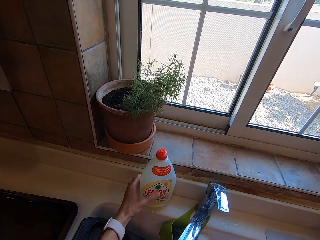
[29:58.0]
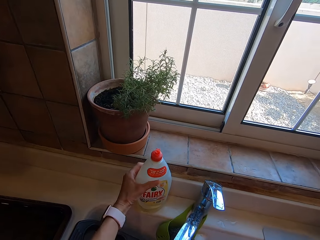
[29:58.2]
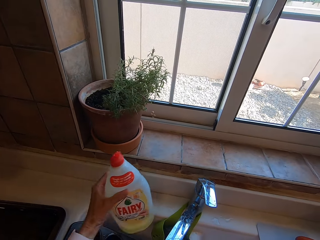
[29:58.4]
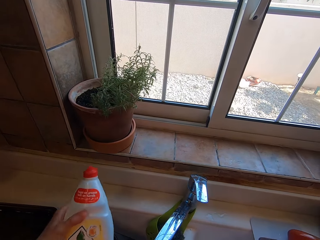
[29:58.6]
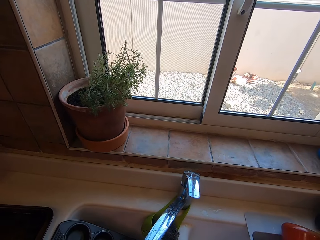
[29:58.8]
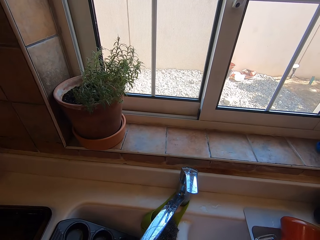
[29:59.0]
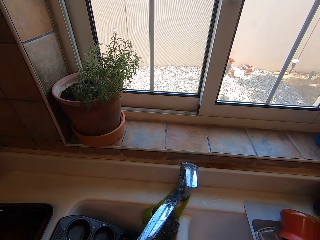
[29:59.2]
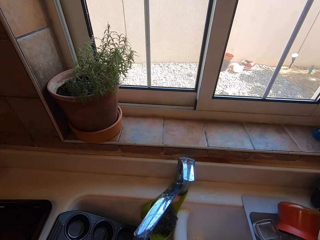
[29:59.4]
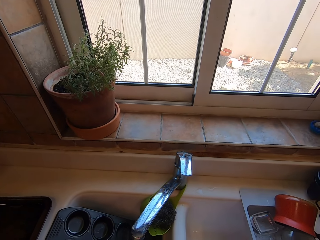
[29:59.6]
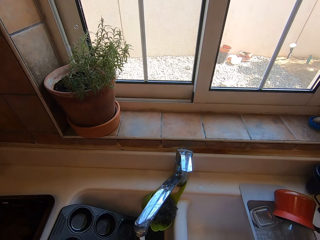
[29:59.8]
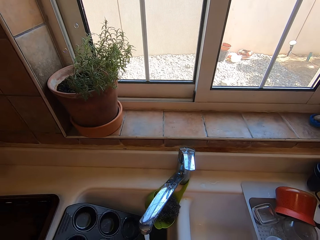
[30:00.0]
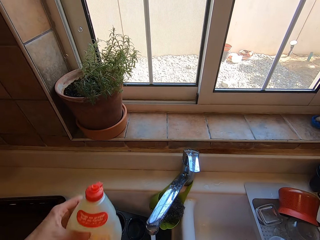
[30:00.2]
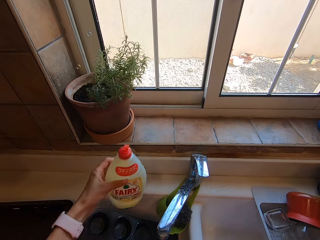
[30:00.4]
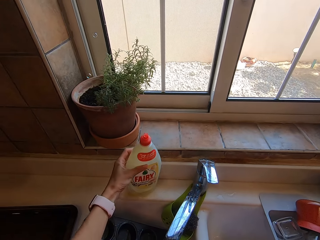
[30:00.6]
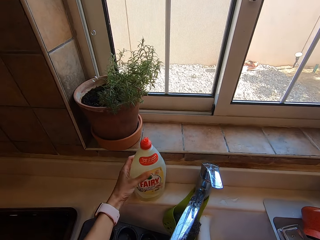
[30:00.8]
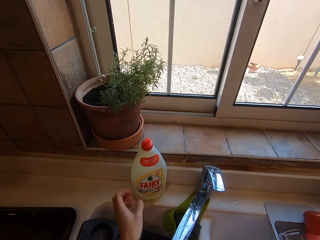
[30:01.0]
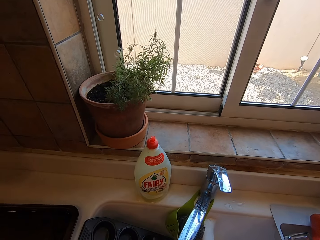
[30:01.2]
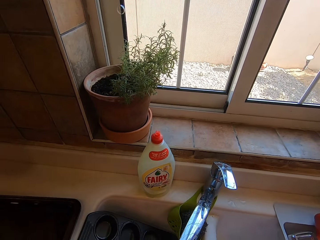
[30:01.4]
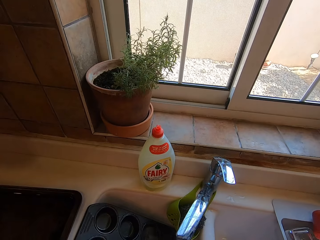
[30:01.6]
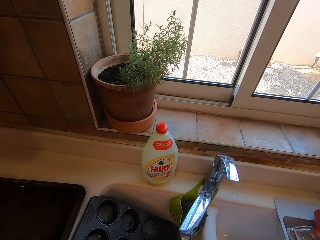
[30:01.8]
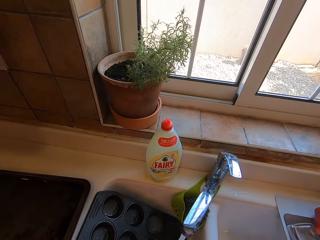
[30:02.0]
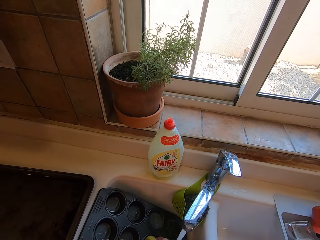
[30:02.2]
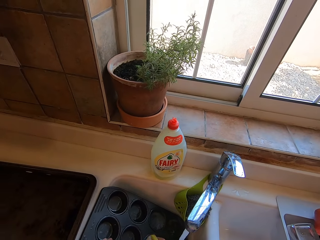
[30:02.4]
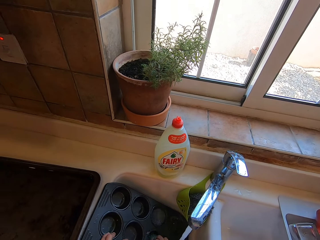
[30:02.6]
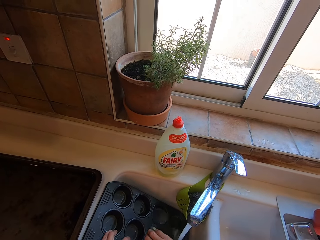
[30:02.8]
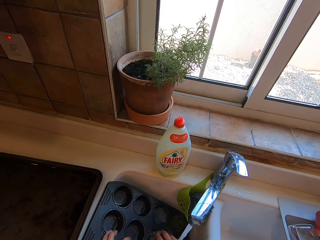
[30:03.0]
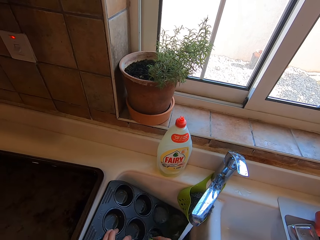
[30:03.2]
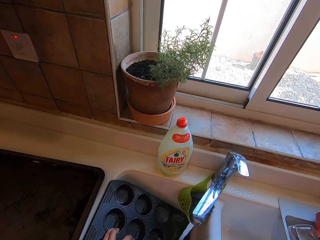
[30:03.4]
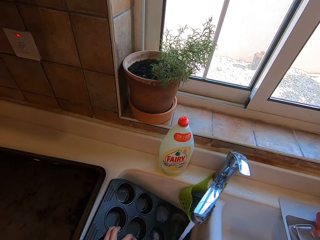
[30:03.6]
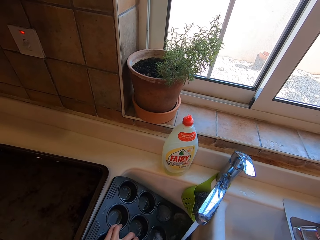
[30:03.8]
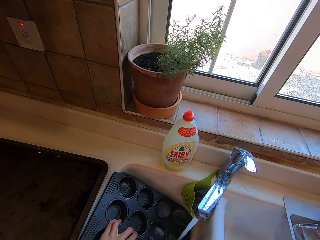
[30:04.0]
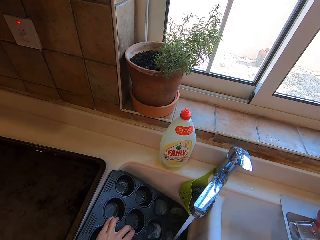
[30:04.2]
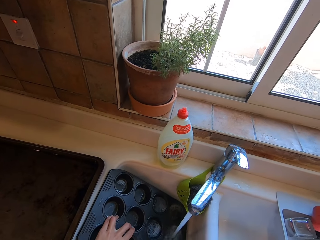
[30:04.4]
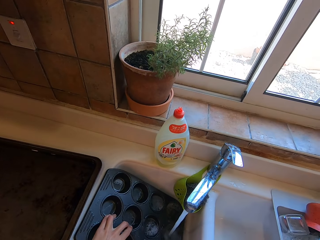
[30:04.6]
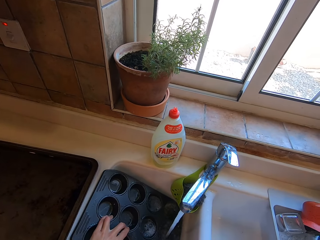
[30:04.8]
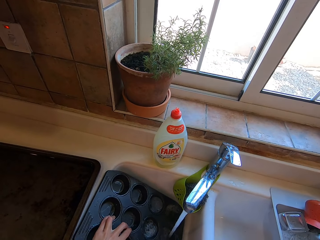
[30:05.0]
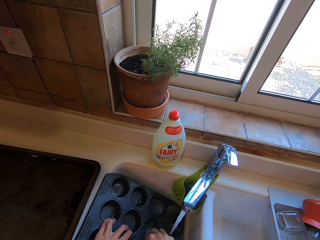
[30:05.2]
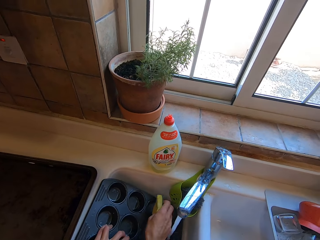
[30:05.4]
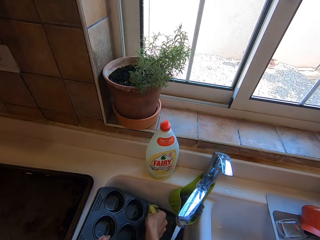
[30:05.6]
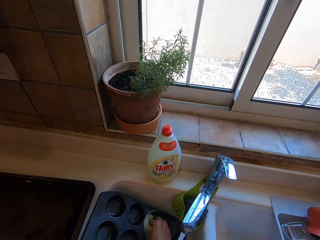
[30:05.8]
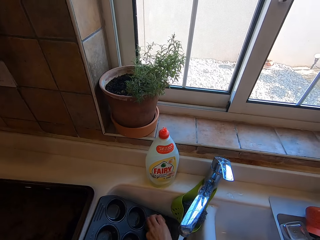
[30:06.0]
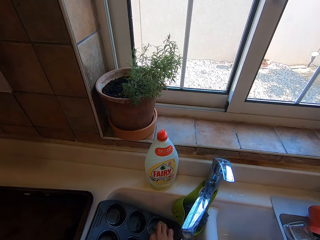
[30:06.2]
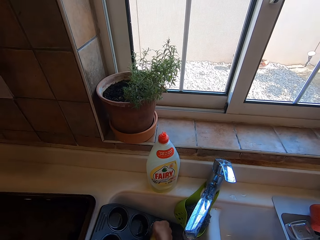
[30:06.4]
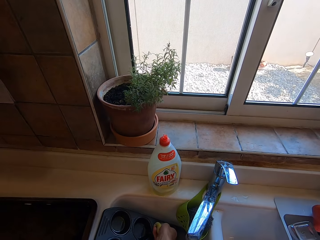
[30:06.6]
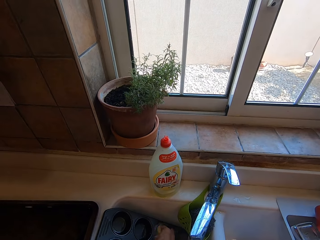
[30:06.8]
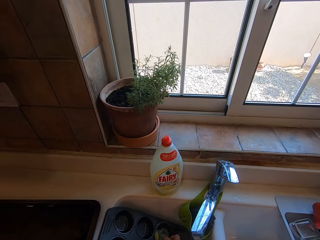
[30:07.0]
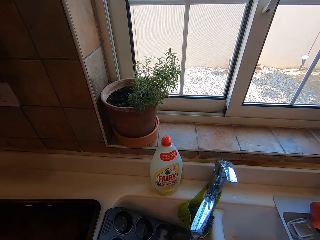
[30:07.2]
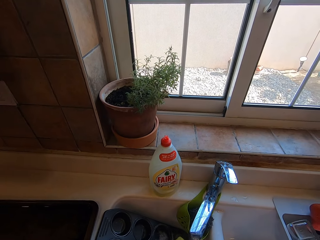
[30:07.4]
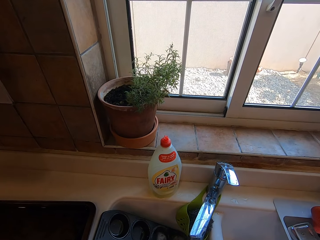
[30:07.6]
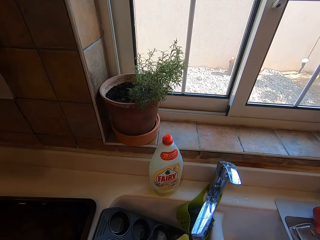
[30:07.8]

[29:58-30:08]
The camera wearer picks up dish washing soap. They apply the soap on the washing sponge, put the soap on the countertop and wash the baking tray.

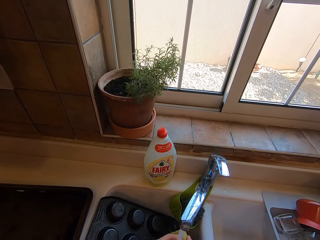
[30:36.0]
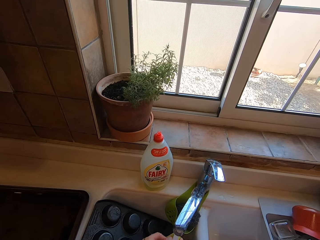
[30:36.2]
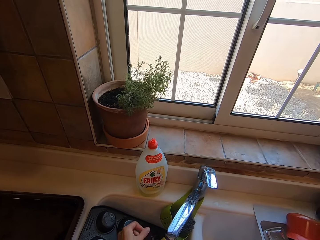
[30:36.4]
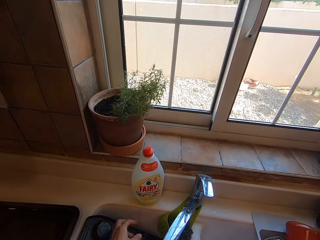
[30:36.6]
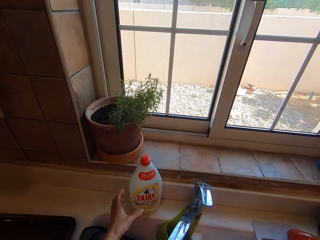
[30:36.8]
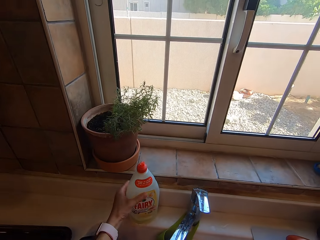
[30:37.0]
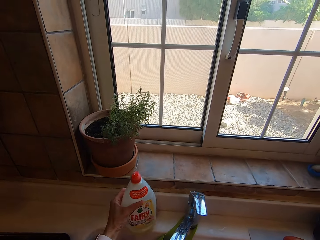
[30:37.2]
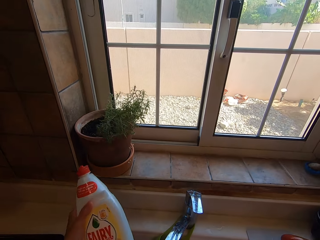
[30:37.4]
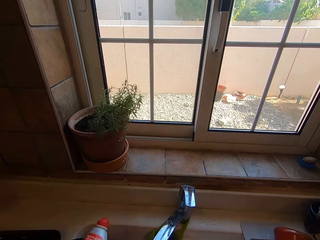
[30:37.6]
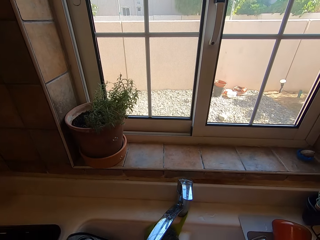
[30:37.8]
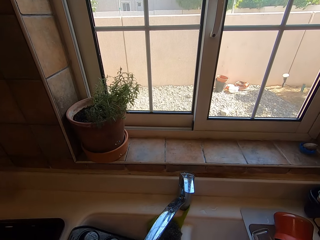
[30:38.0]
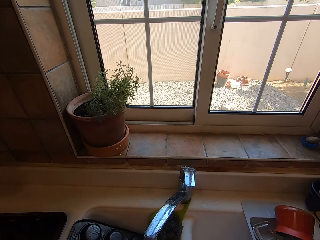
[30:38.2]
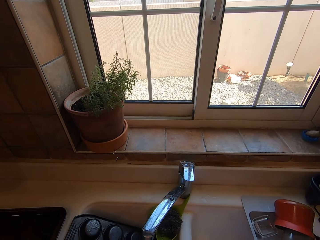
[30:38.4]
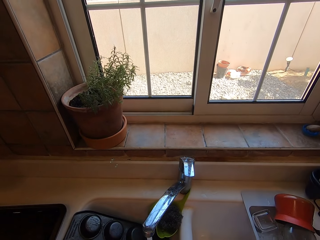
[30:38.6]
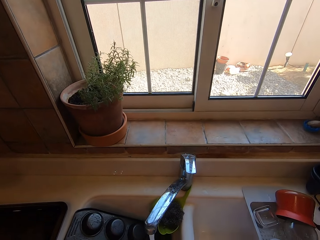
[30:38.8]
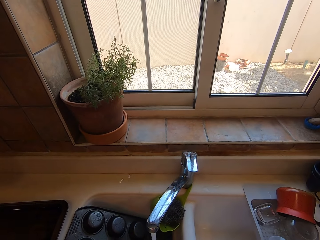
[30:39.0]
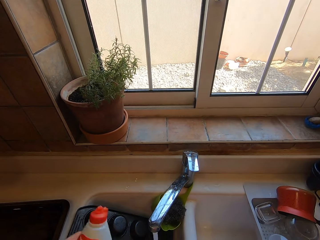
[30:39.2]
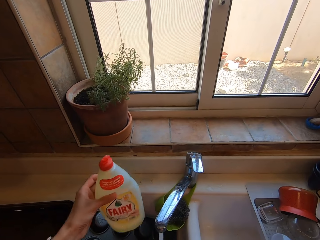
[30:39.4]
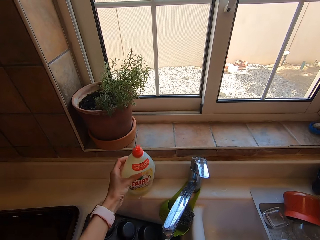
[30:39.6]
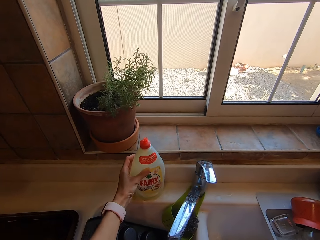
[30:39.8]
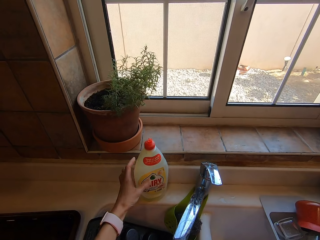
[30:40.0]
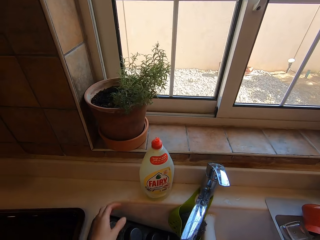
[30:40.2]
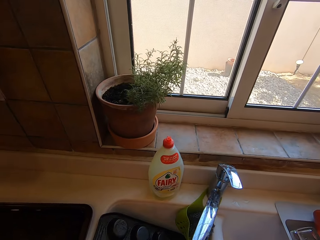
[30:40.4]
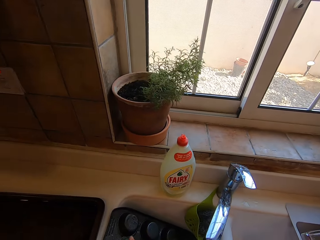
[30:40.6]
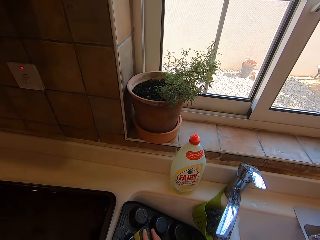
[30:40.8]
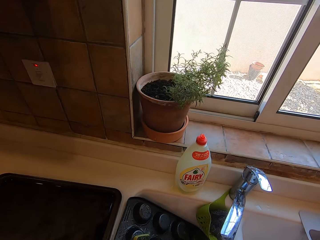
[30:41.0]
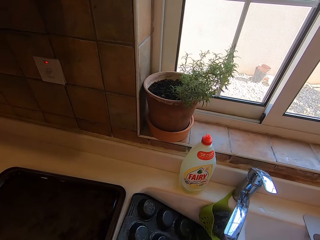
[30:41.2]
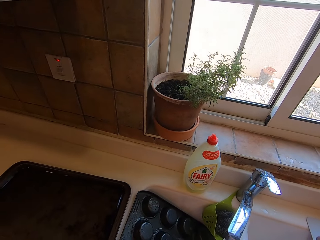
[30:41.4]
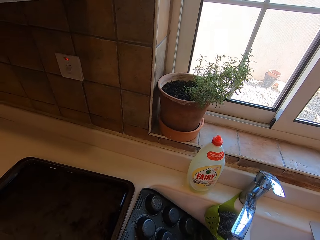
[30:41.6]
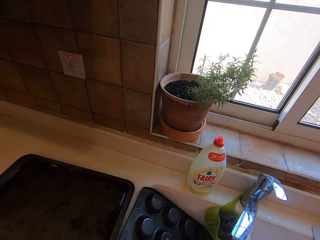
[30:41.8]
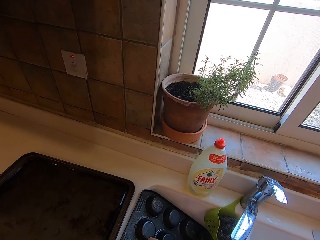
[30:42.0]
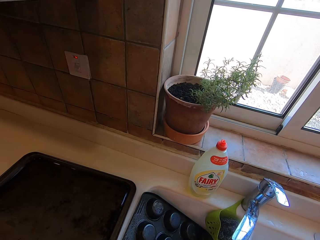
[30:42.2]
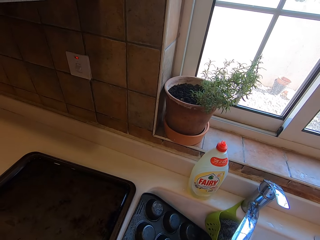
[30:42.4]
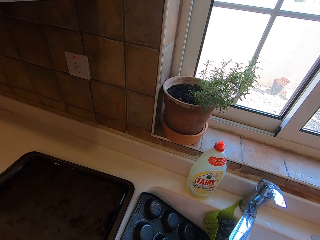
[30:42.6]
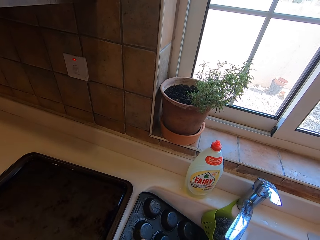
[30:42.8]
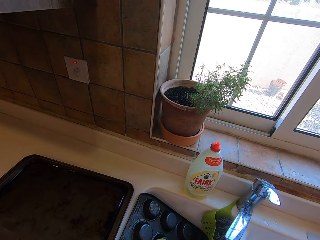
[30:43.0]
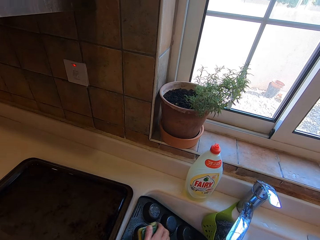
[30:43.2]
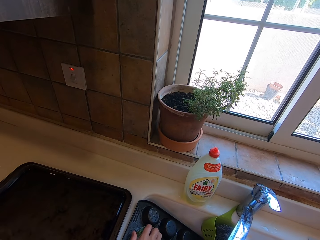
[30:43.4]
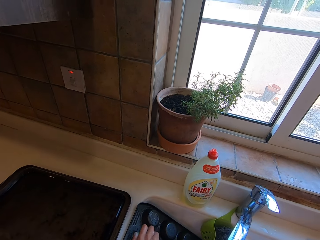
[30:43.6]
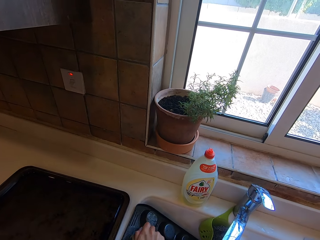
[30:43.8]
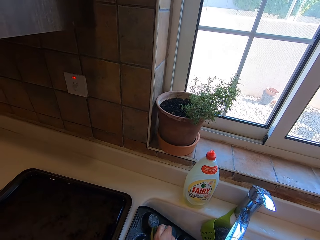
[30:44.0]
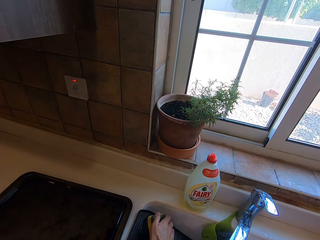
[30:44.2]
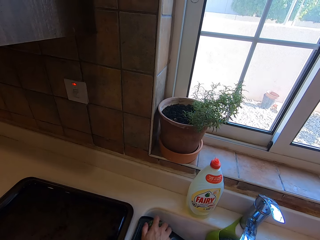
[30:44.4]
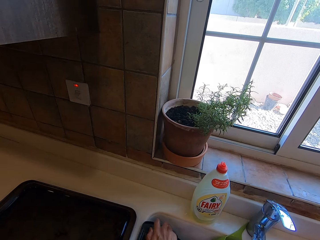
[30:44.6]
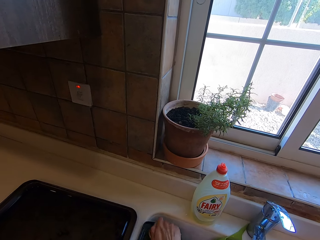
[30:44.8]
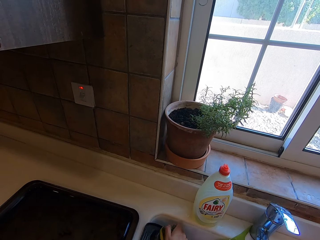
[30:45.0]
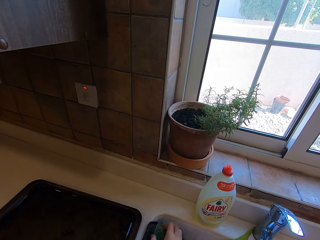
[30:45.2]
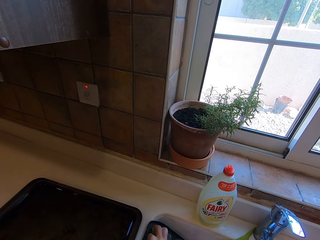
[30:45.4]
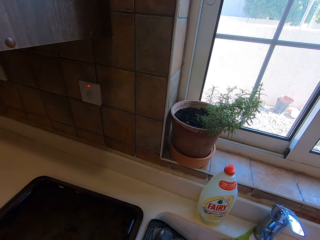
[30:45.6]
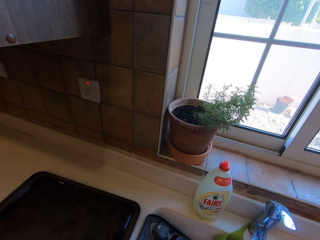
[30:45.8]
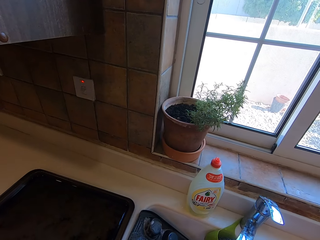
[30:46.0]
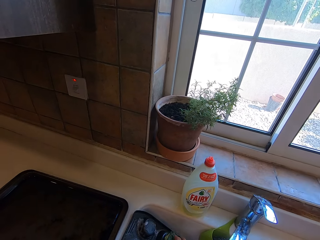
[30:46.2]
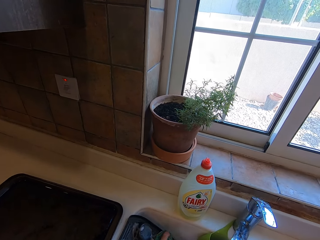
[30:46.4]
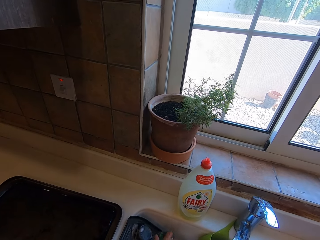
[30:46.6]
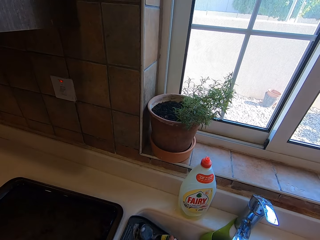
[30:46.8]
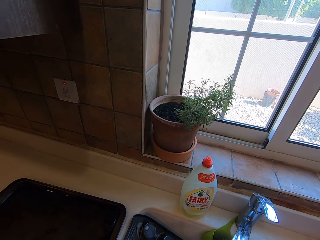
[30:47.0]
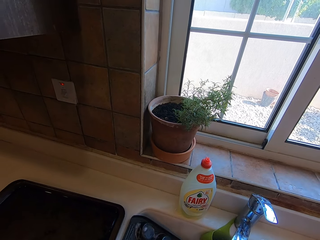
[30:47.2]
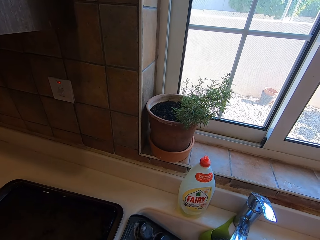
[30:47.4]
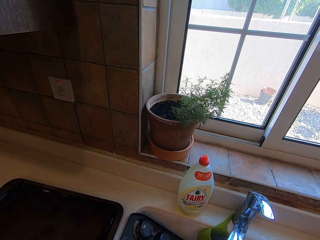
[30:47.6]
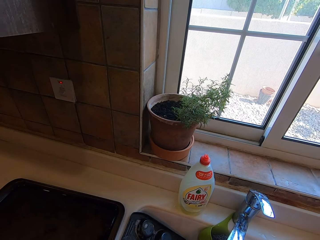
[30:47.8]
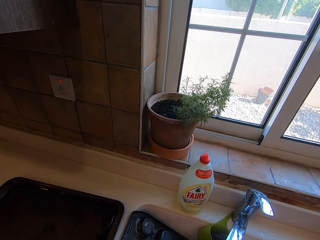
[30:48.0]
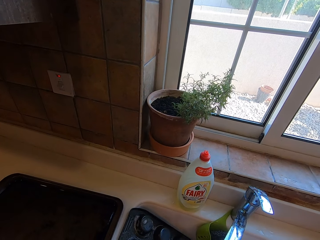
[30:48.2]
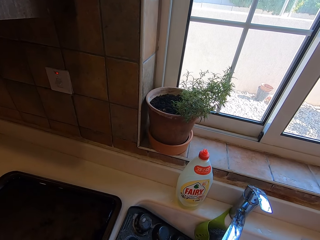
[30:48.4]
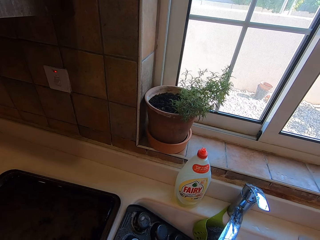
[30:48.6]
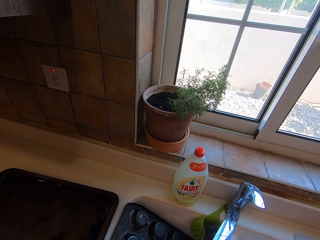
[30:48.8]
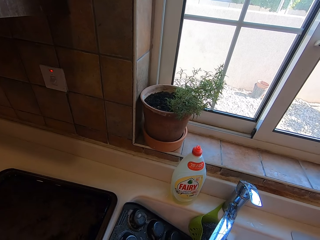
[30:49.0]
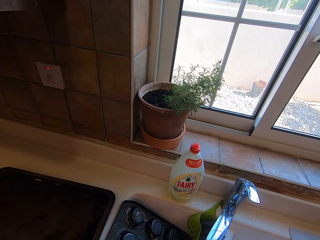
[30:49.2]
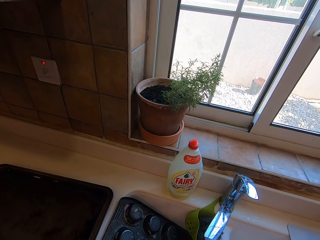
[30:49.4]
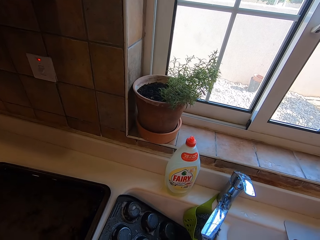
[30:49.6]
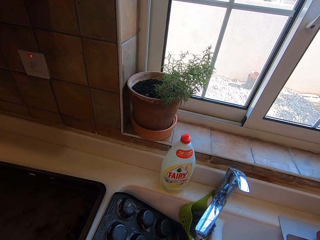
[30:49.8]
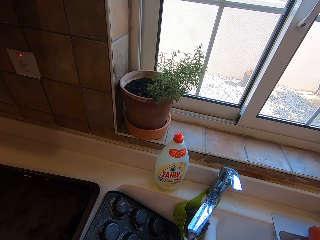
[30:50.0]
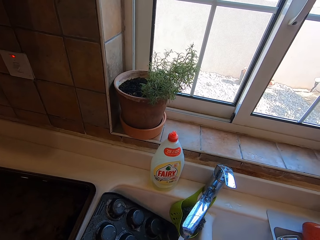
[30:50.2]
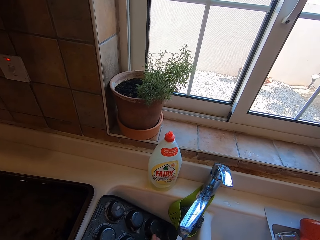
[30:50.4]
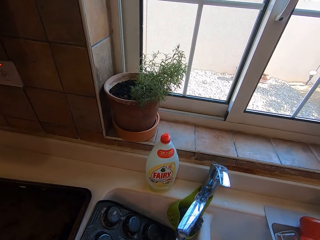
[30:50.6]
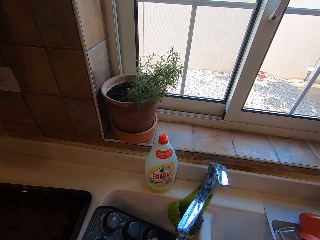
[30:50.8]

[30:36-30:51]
The camera wearer picks up dish washing soap. They apply the soap on the washing sponge, put the soap on the countertop and wash the baking tray.
